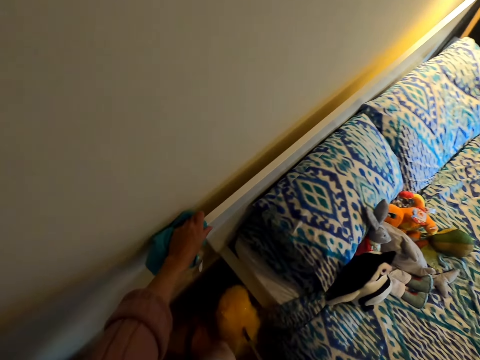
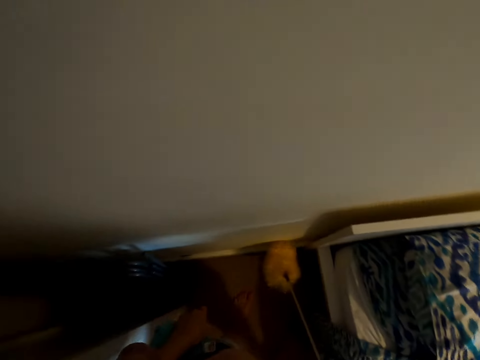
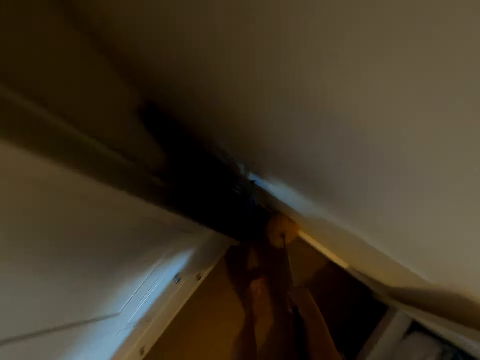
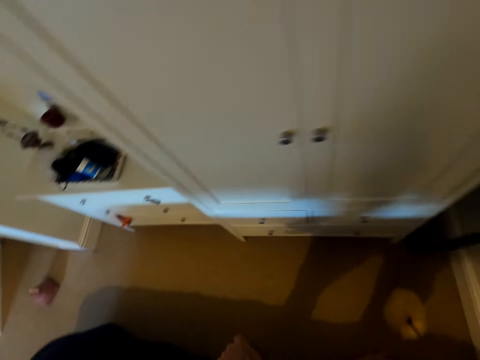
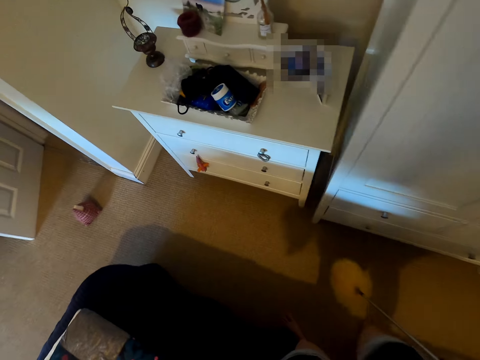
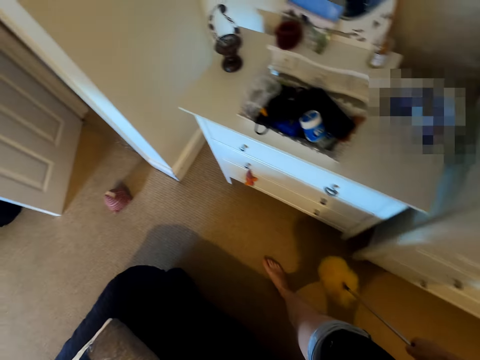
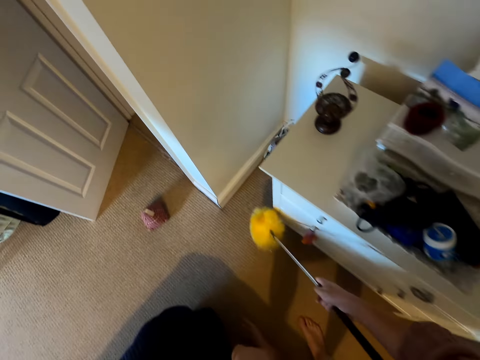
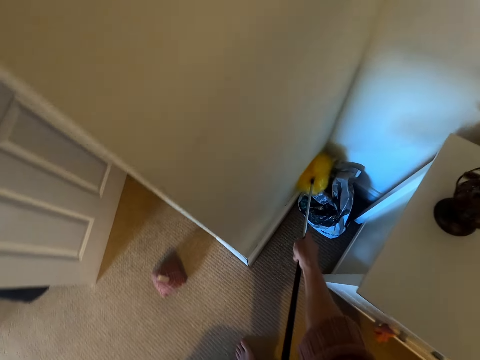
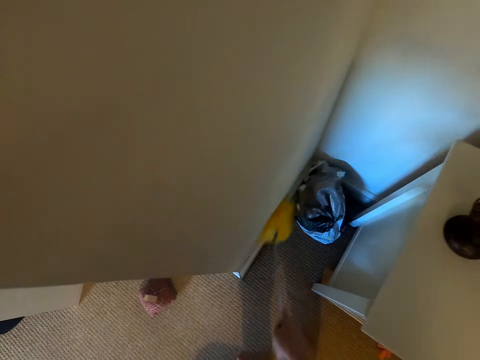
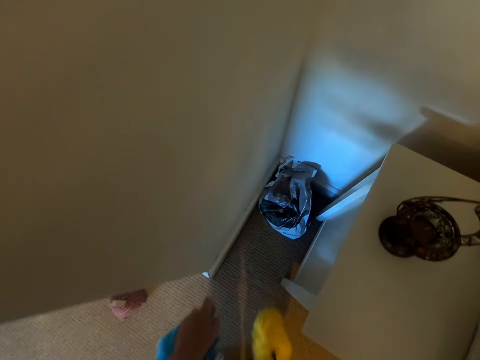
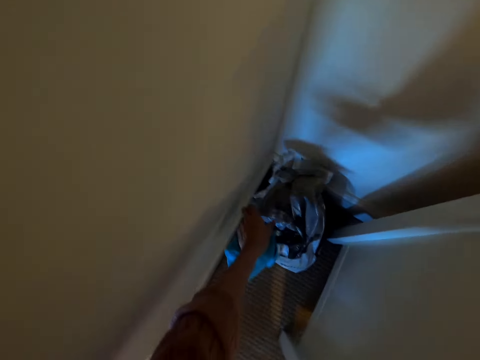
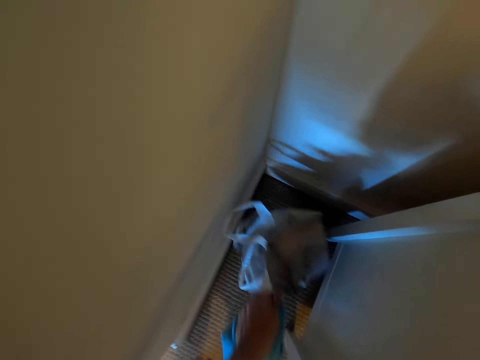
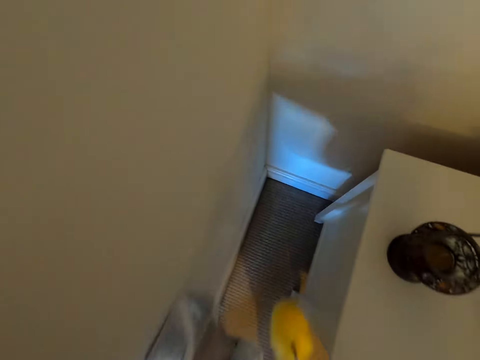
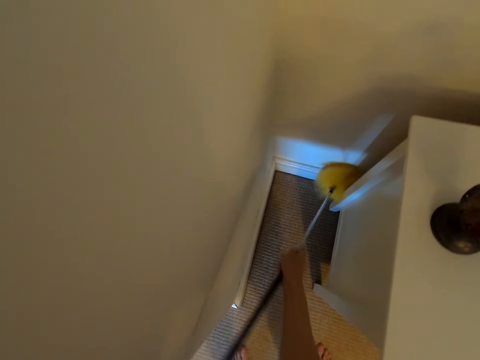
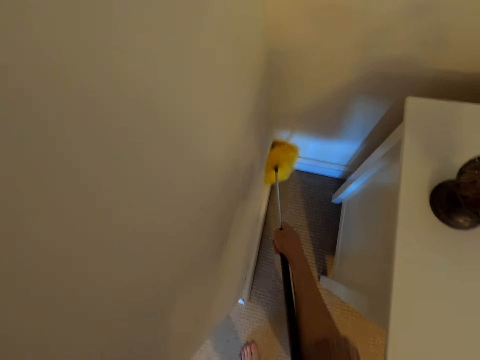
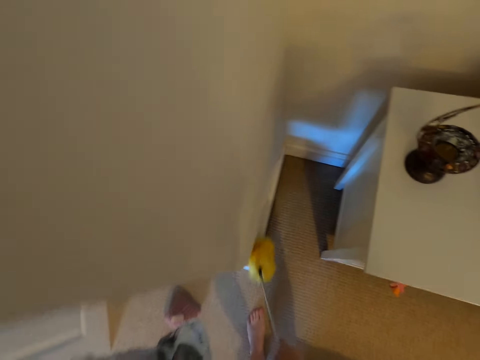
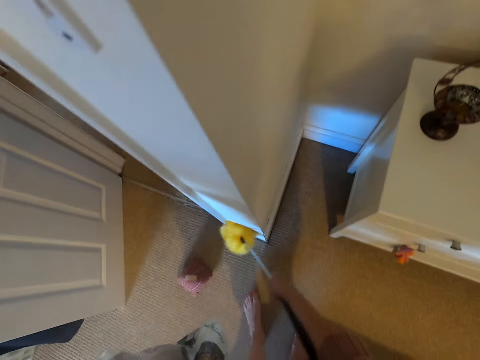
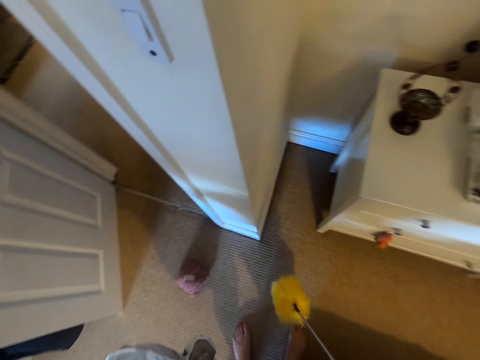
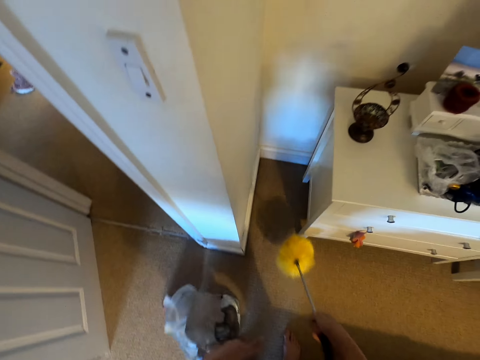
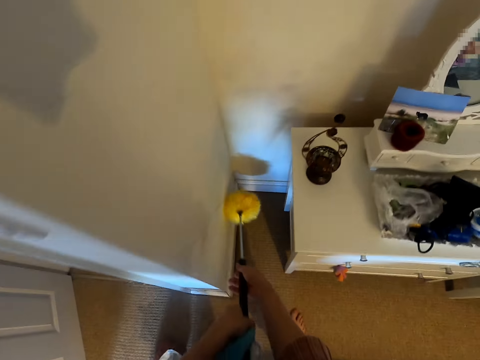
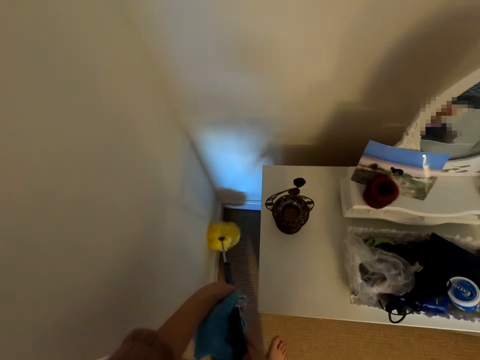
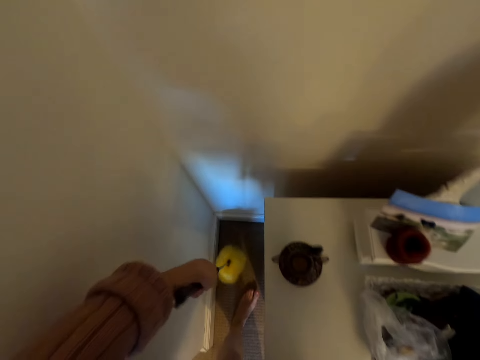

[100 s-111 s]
The camera wearer wipes the floor with a roller. They move the trash on the floor. They pick up the paper. They wipe the corner of the dressing table. They wipe a wall with a wiping sponge.

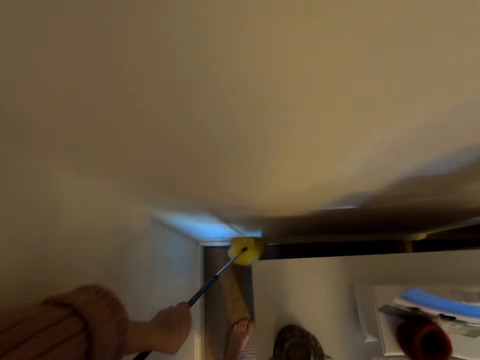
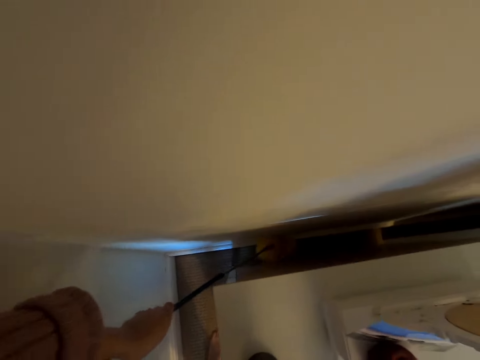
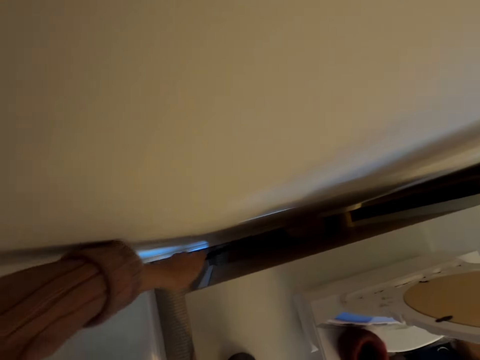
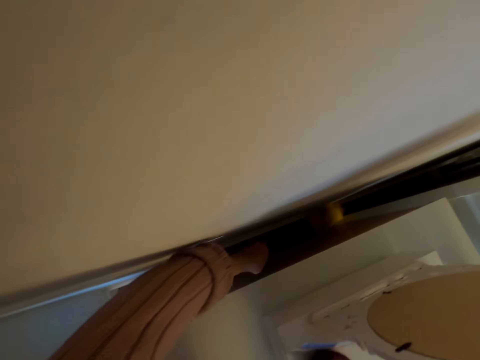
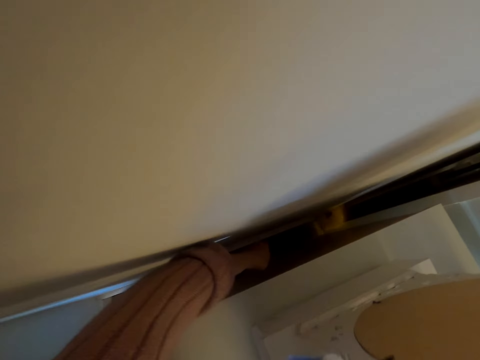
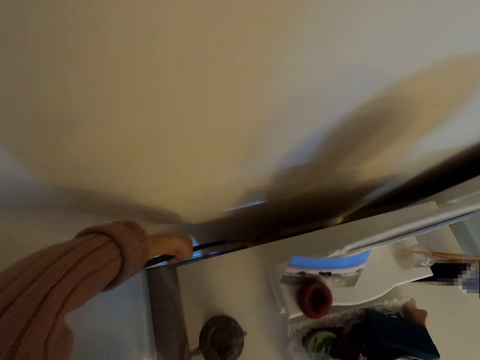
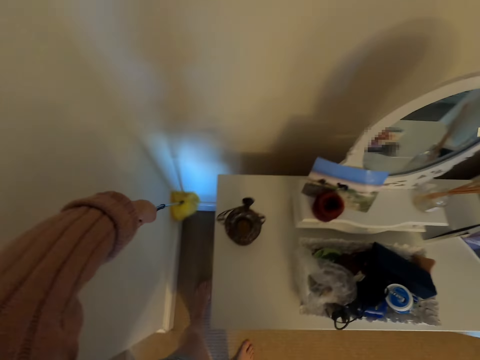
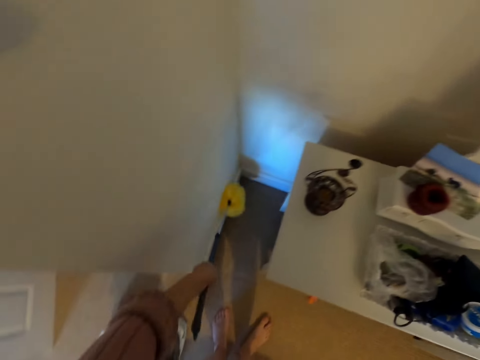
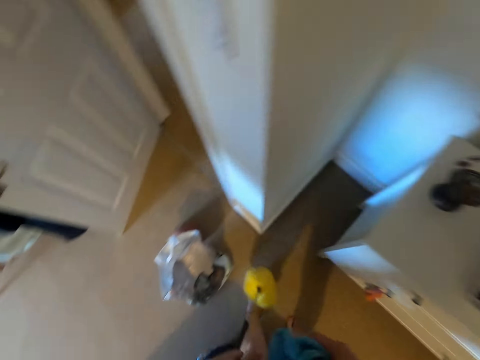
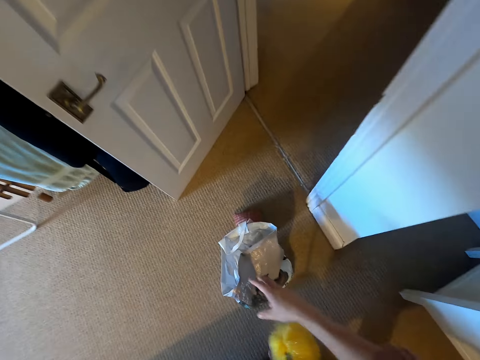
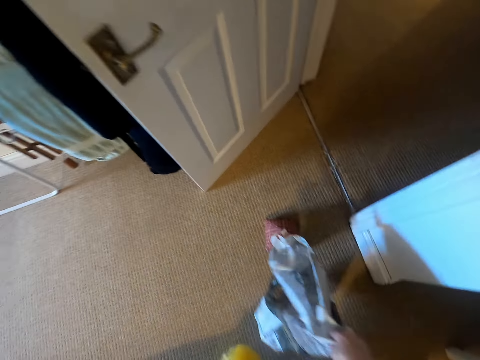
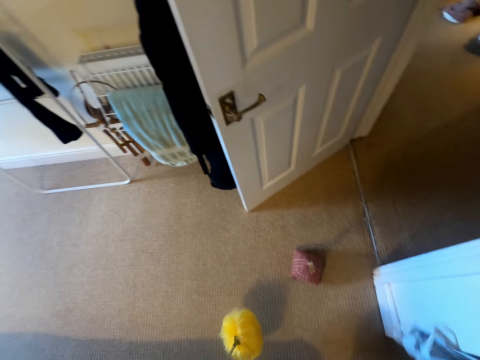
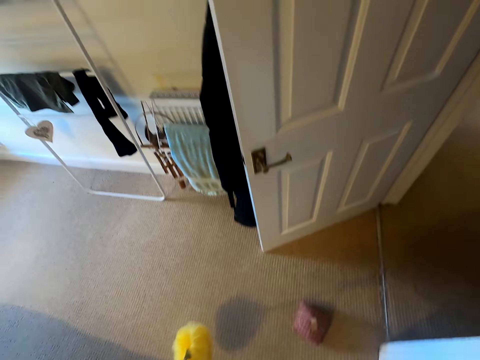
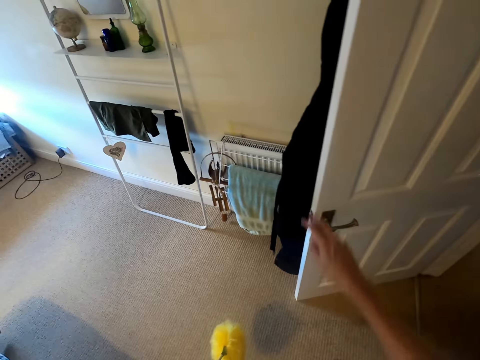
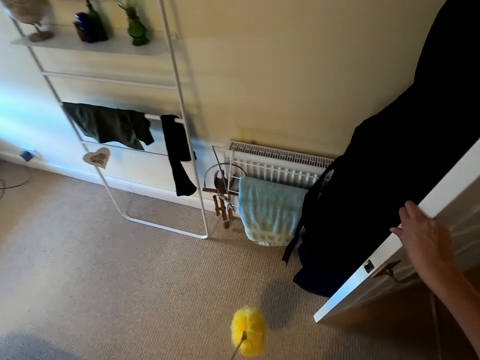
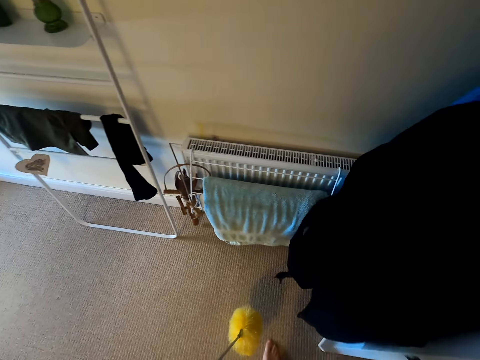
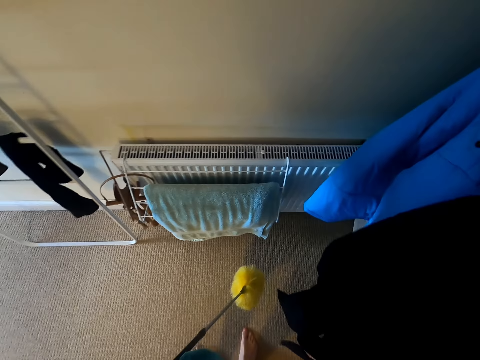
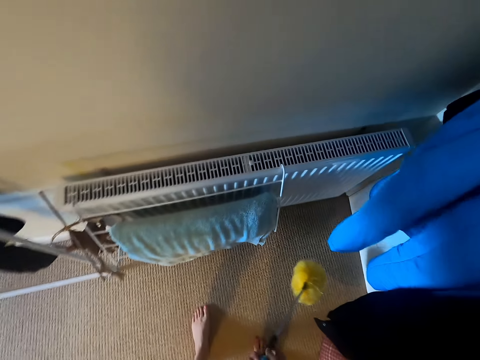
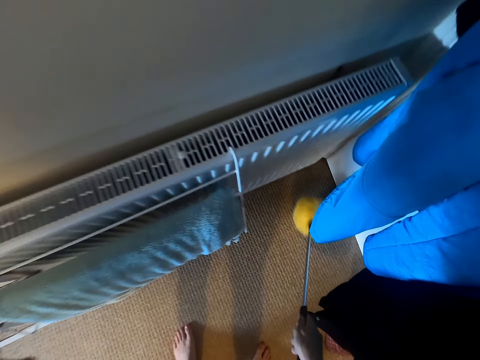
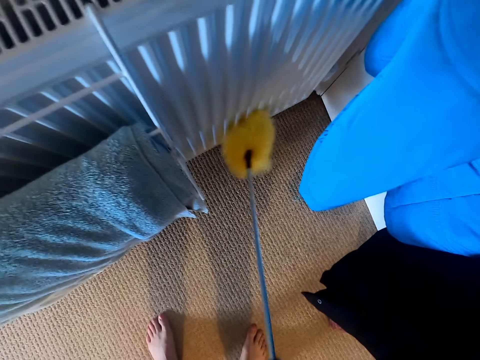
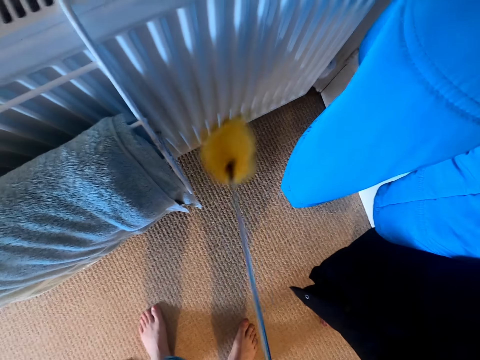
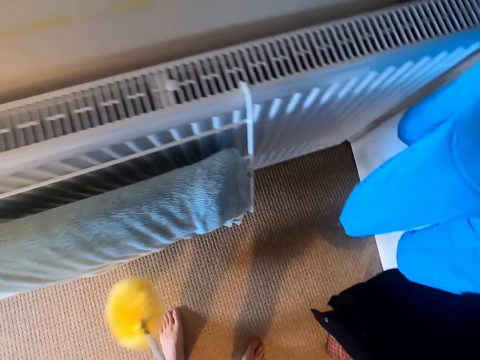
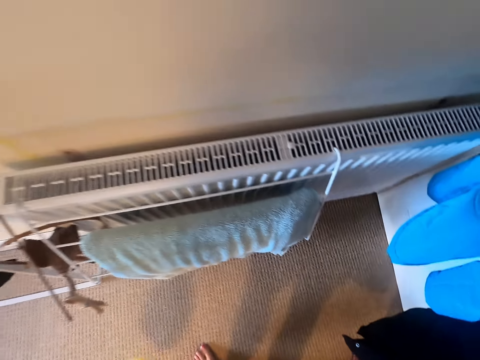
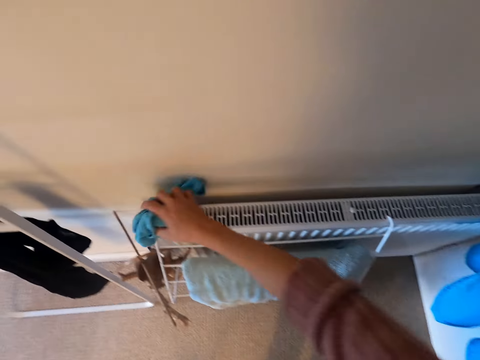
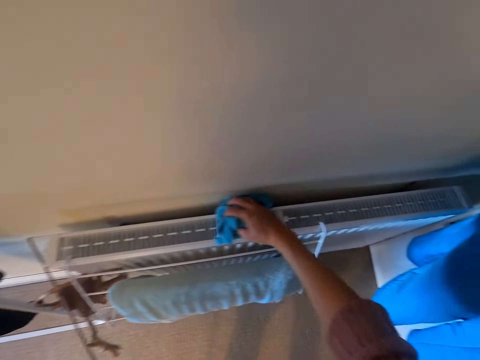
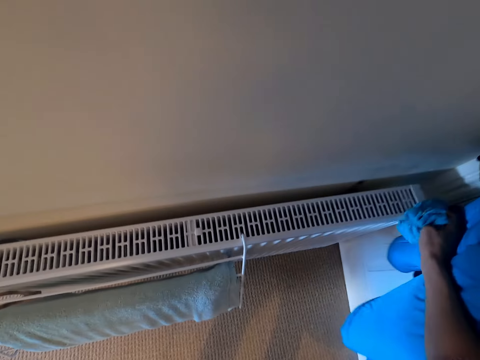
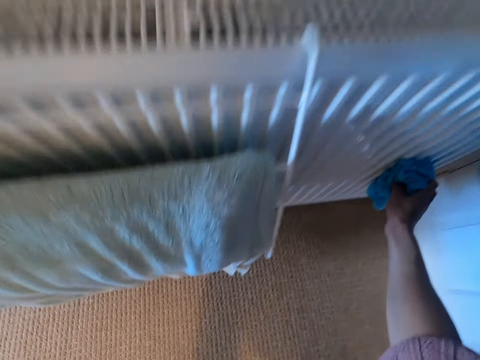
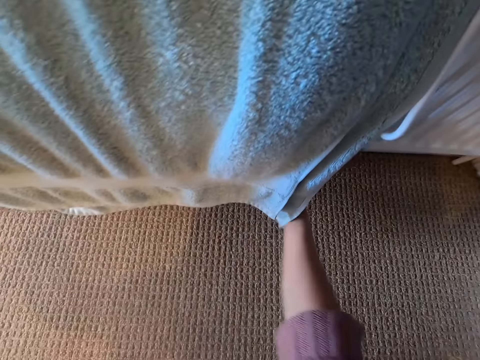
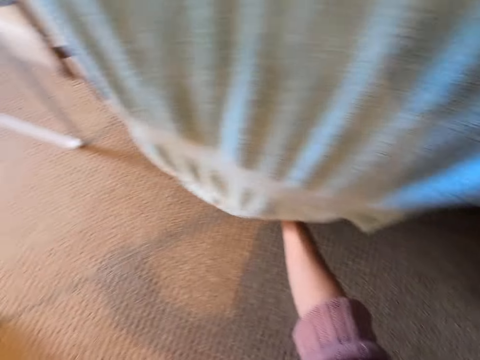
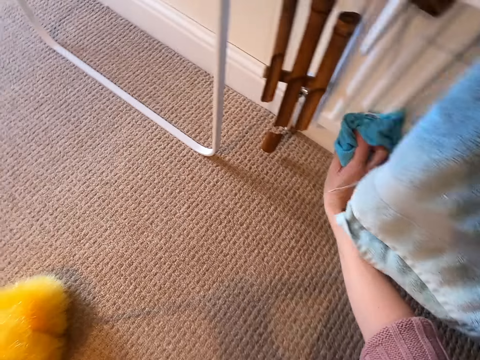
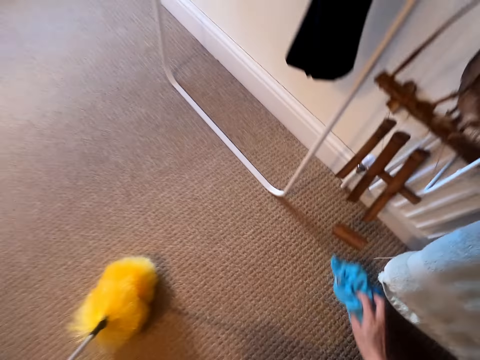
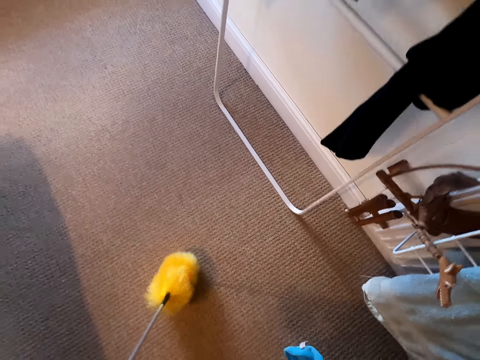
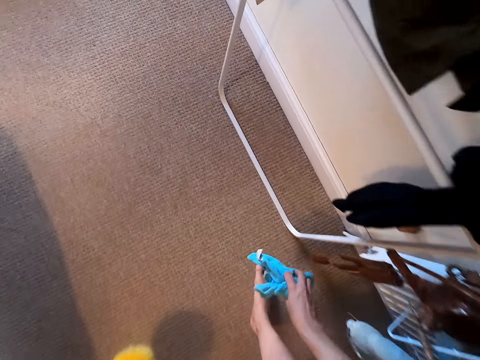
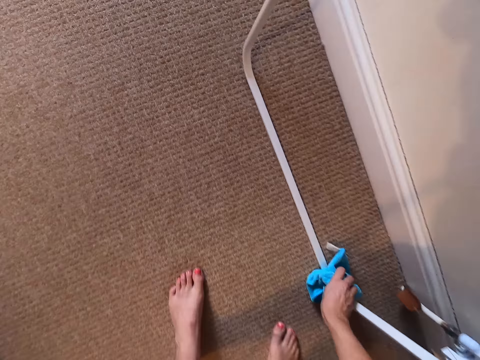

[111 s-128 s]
The camera wearer wipes behind the dressing table. They move paper on the floor. They open the wardrobe. They wipe behind the door. They wipe the wall with a sponge. They wipe something with a wiping cloth.
